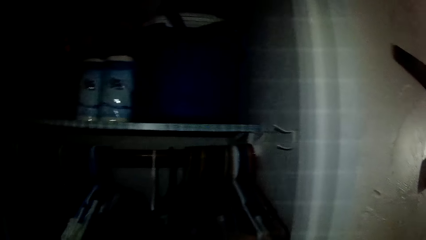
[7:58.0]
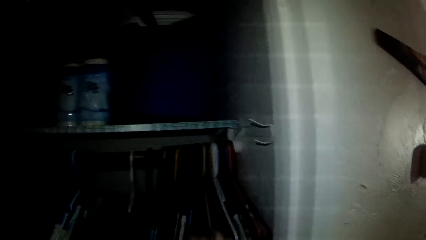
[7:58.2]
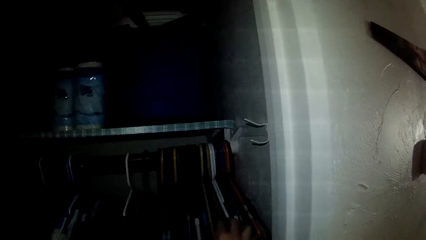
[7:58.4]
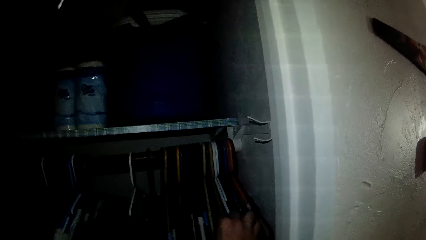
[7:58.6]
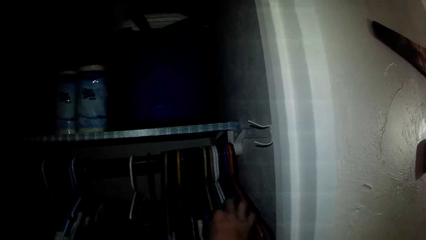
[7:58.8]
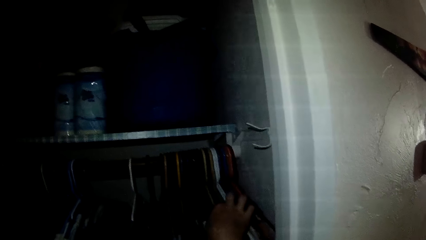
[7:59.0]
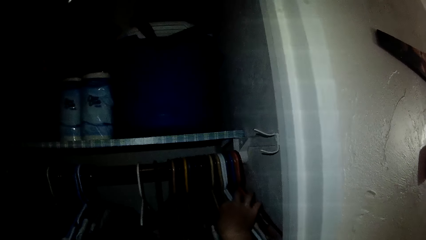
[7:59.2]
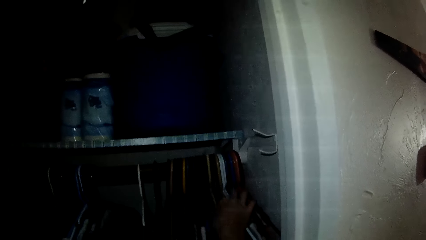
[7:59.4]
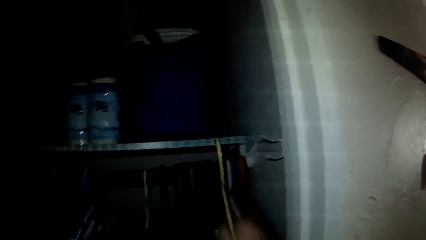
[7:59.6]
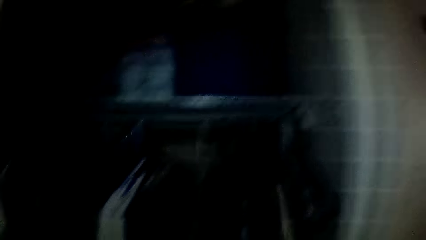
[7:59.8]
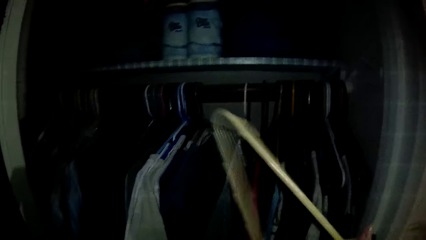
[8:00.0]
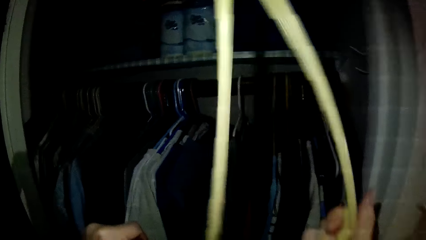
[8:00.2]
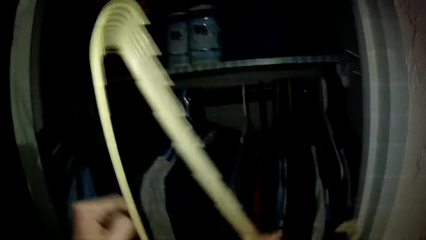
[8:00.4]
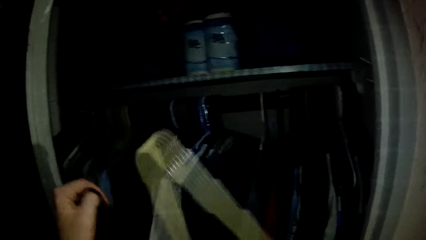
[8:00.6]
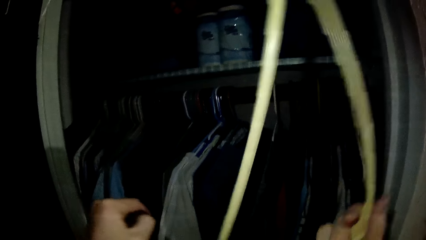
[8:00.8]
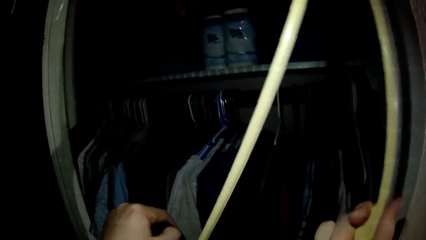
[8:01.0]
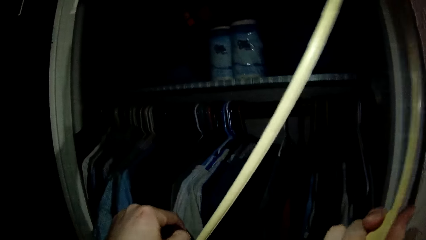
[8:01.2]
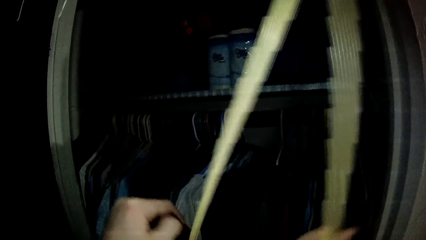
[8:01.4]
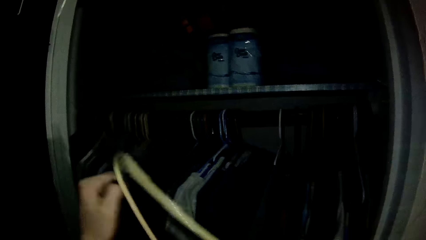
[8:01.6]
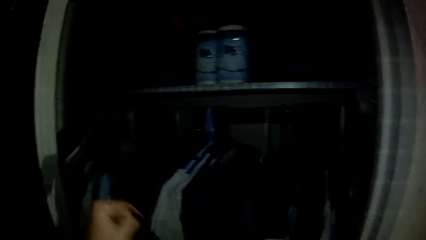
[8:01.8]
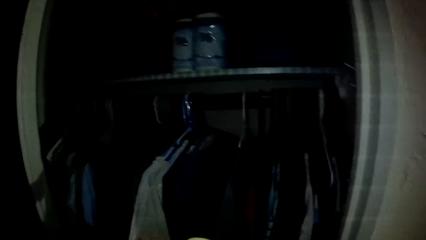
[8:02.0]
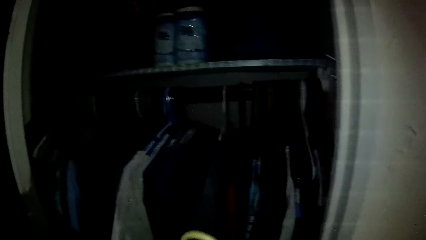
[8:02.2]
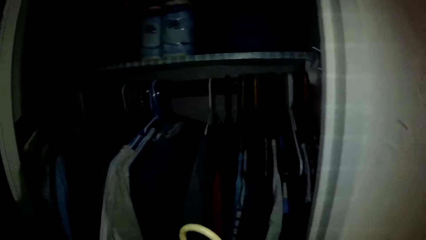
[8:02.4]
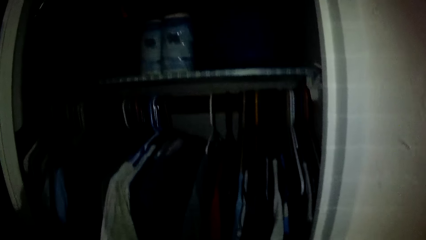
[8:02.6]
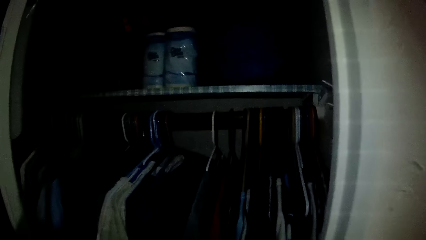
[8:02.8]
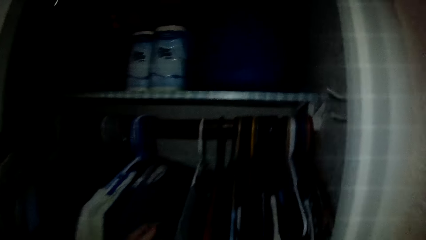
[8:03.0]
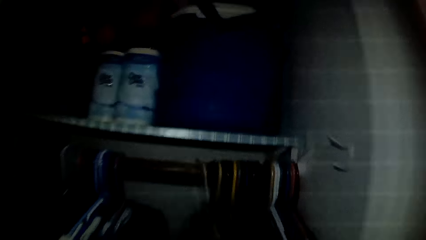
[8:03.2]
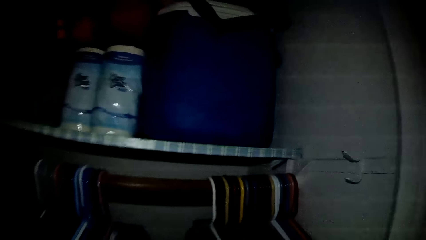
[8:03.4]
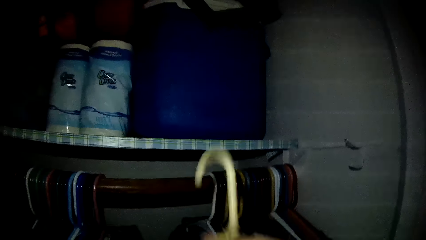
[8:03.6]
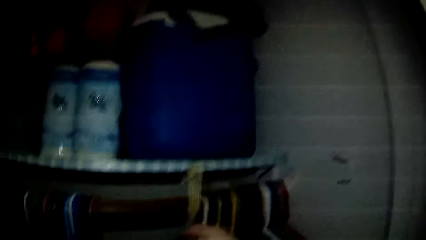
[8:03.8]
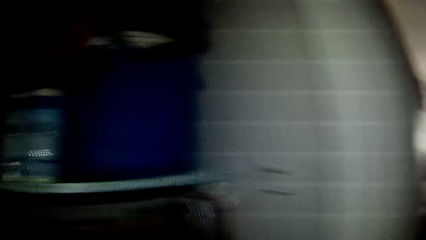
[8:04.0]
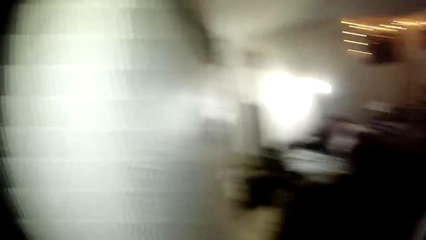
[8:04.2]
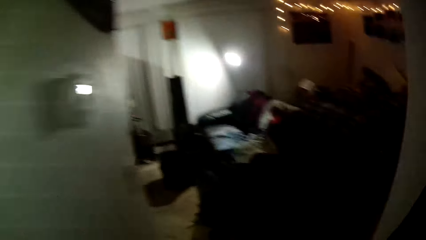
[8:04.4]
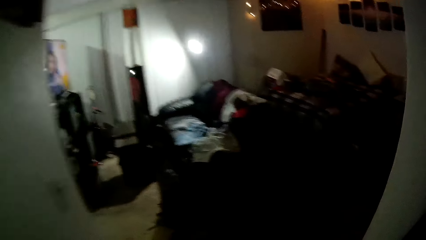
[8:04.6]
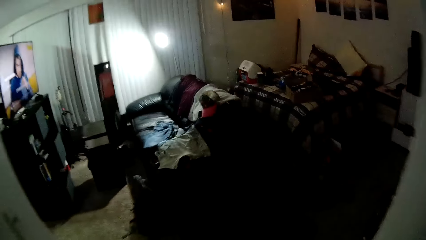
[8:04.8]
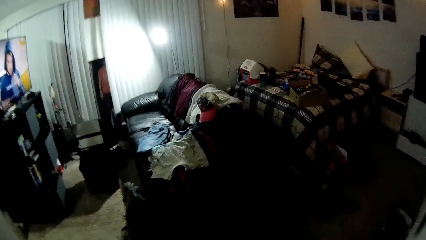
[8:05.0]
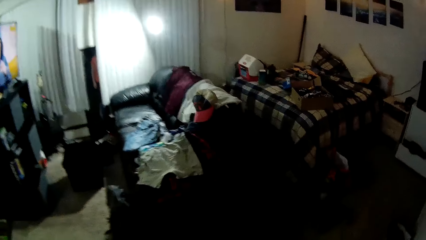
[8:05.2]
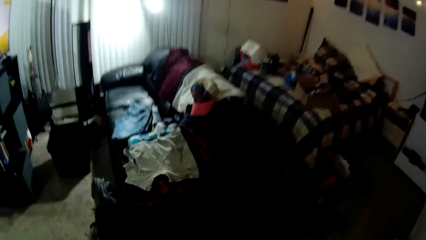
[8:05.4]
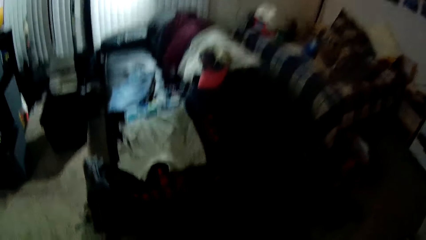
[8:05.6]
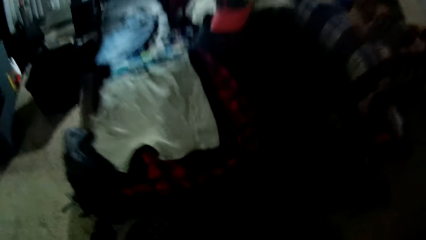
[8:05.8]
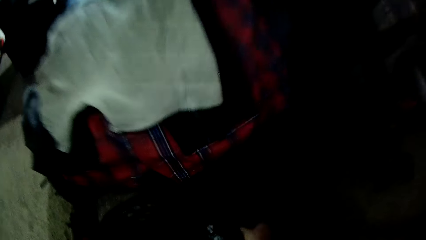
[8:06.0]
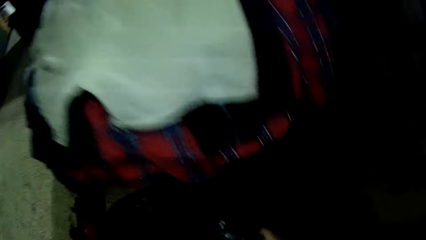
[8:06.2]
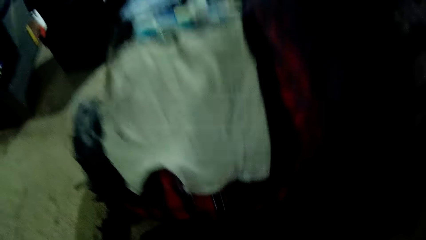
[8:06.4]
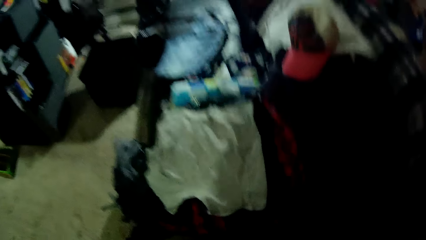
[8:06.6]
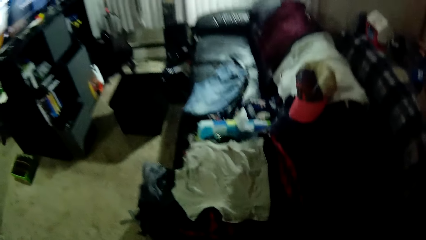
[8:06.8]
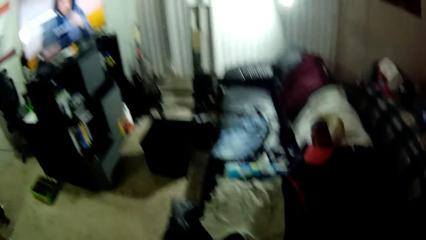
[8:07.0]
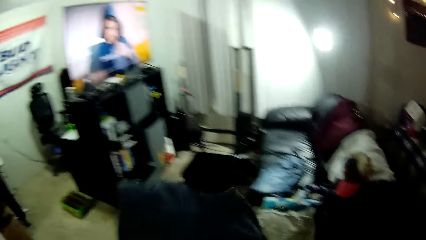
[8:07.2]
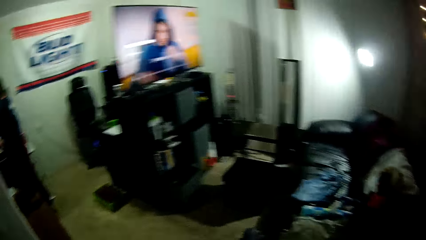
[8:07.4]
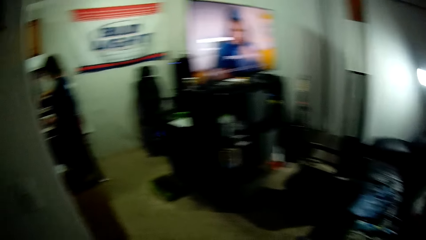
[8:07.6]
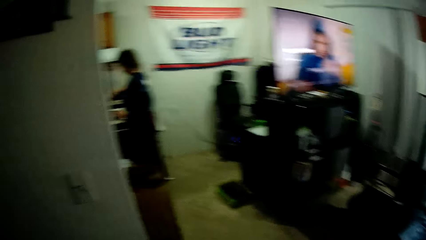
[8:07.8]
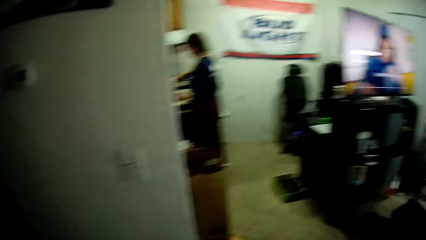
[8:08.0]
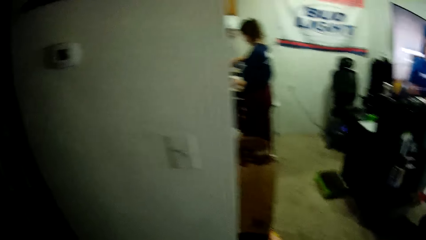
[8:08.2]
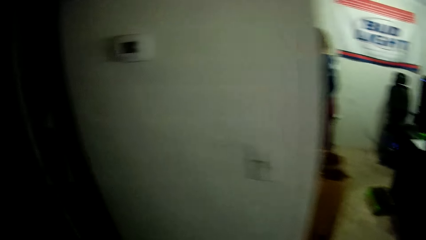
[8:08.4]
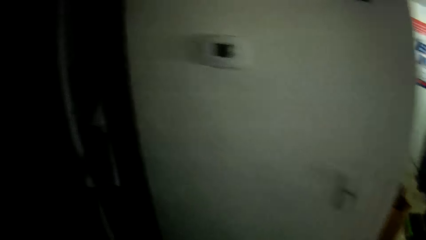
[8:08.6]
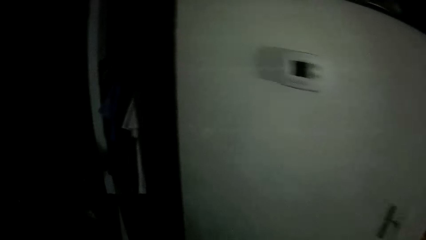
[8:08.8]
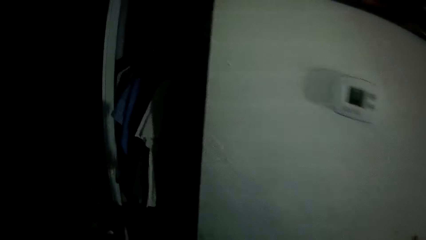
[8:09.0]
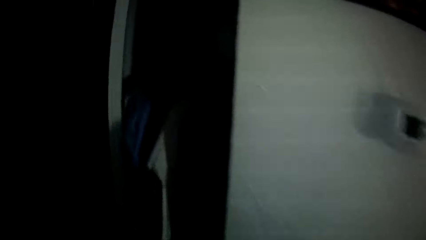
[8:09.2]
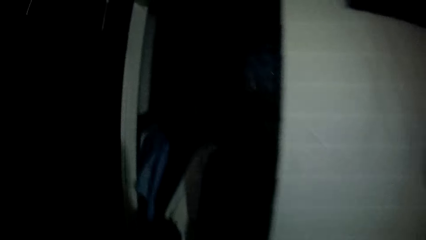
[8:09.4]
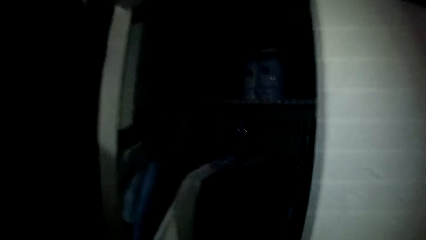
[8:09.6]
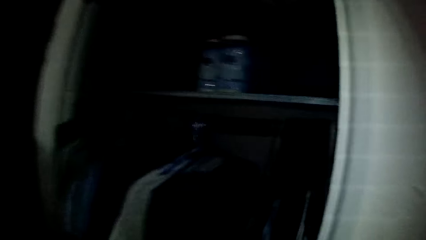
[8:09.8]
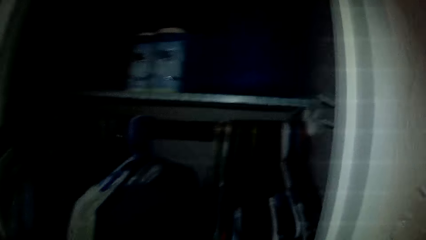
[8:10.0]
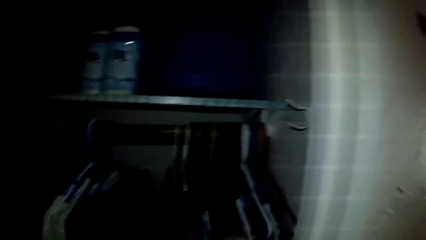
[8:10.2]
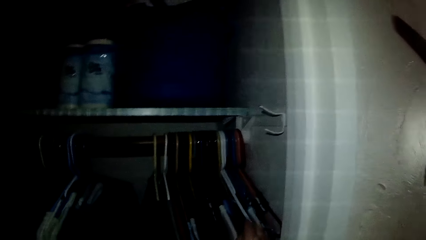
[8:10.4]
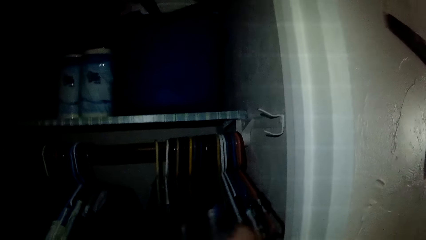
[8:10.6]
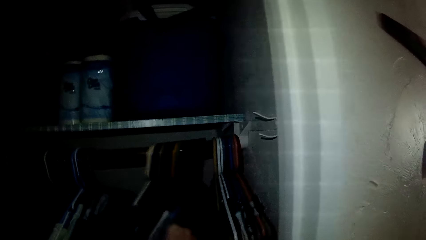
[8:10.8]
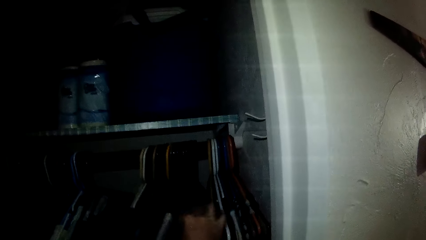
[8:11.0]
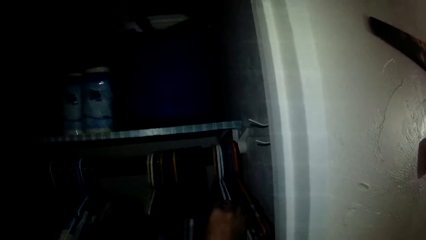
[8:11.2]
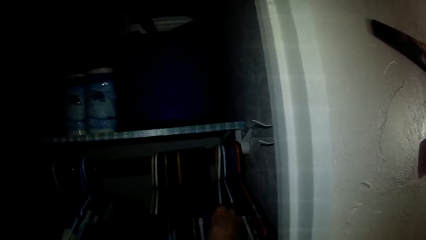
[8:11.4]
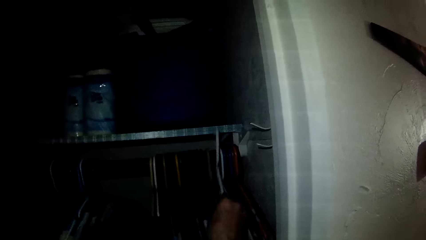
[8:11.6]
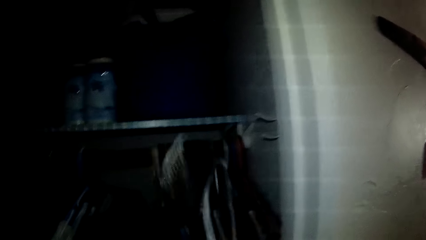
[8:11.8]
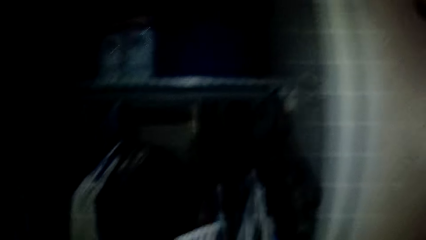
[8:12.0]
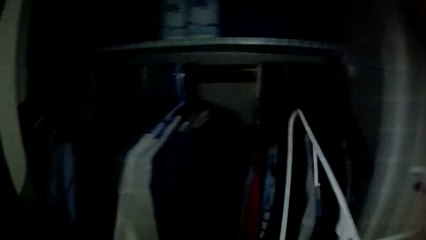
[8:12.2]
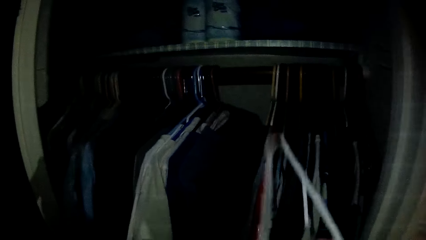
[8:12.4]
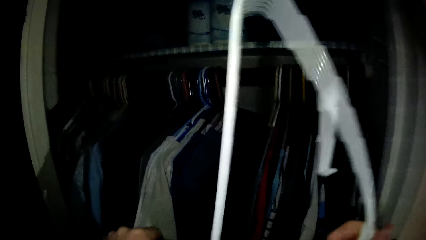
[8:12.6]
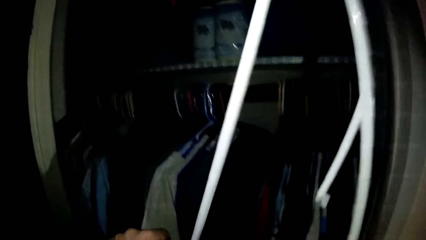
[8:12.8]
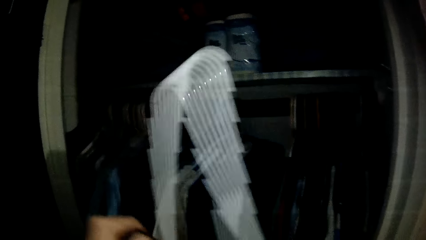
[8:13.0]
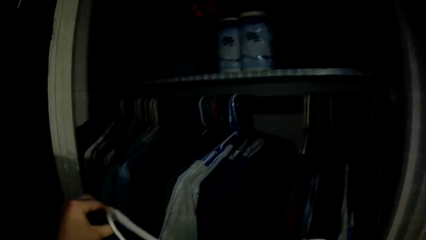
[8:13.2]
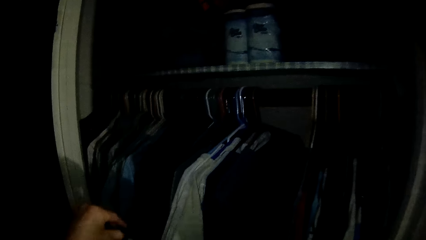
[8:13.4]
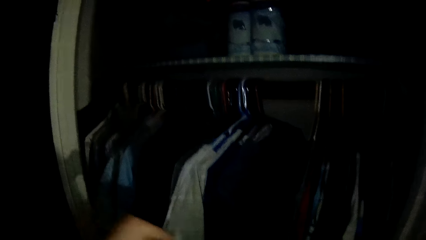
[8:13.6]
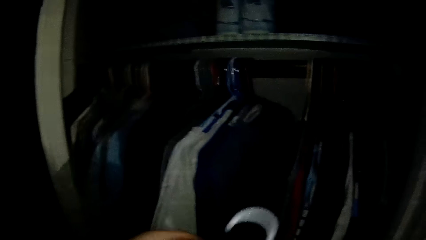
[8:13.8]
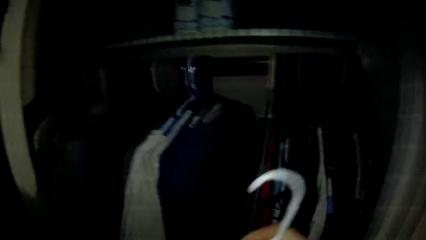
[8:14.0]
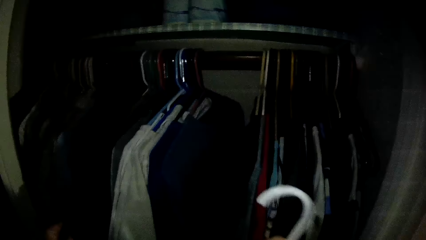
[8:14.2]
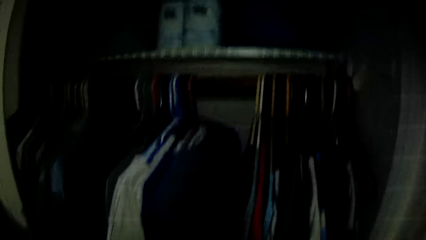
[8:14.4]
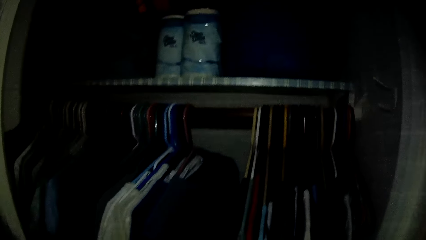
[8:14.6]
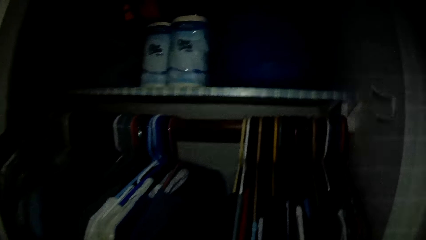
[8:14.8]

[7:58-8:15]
The camera wearer moves hangers on a closet pole. He picks a hanger from the wardrobe with his right hand. He places another cloth on the hanger. He moves some clothes in the wardrobe with his left hand. He hangs the other cloth in the wardrobe. He walks in a room, picks a cloth in a basket, folds the cloth and walks in the room. He picks a hanger from the wardrobe with his right hand. He moves the hangers on the closet pole. He places another cloth on the hanger.
